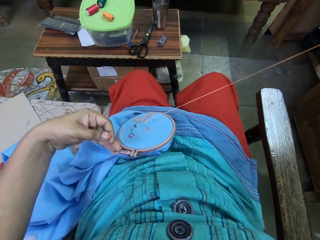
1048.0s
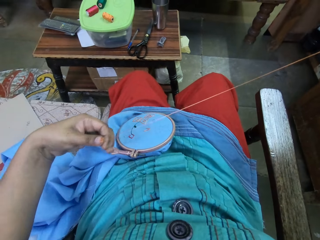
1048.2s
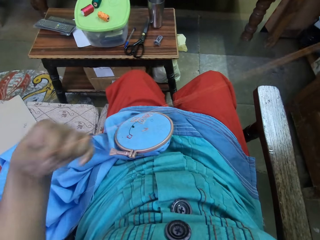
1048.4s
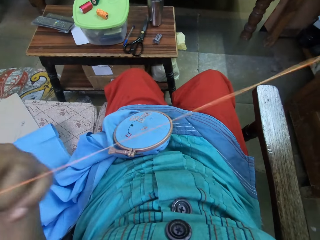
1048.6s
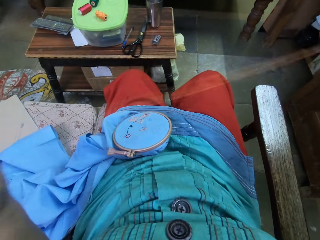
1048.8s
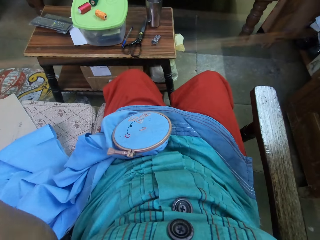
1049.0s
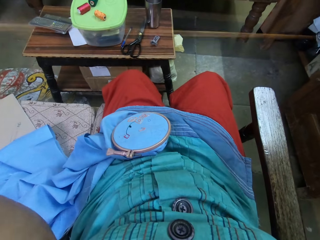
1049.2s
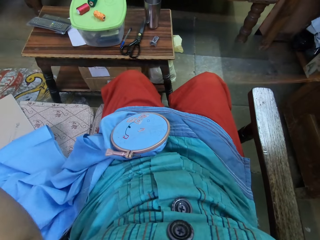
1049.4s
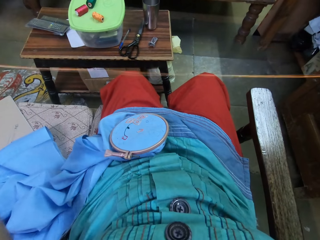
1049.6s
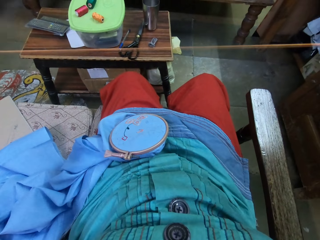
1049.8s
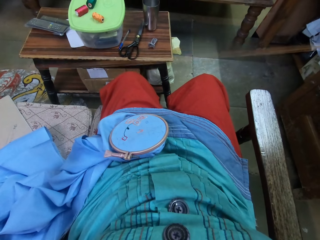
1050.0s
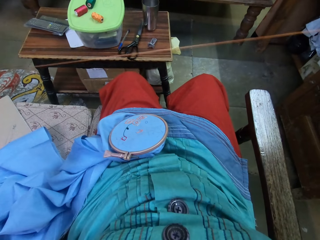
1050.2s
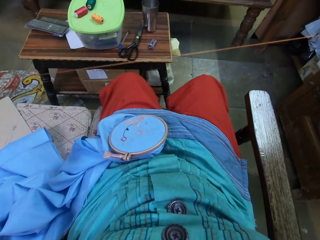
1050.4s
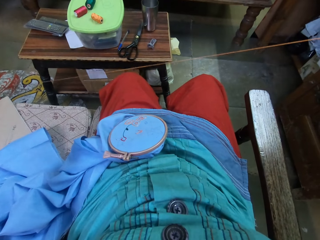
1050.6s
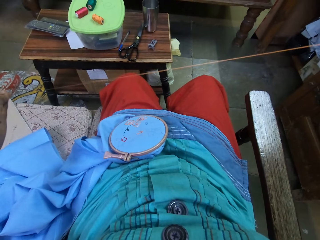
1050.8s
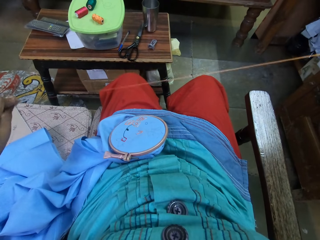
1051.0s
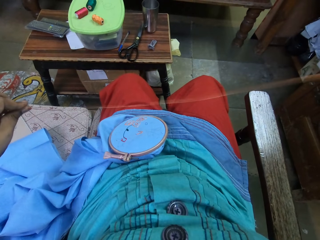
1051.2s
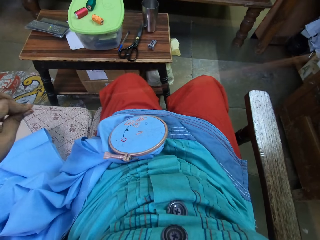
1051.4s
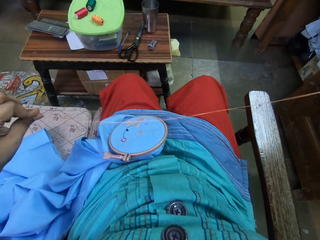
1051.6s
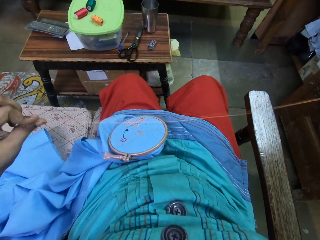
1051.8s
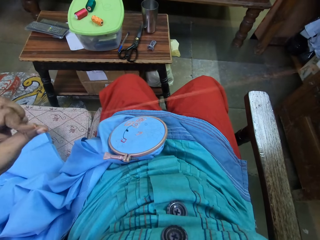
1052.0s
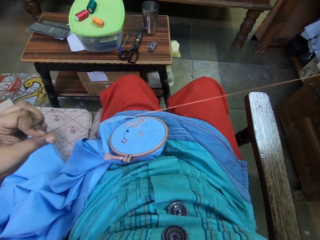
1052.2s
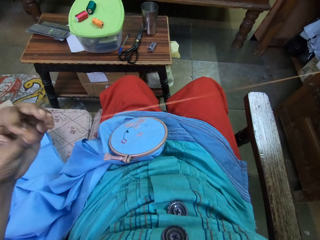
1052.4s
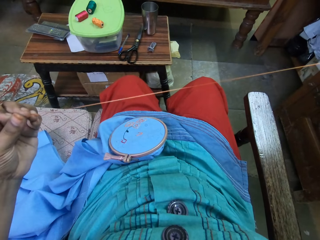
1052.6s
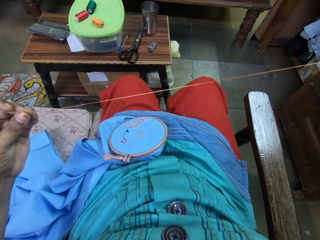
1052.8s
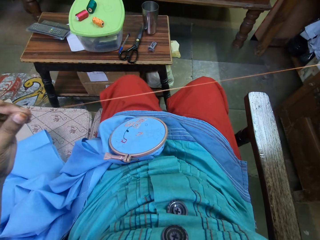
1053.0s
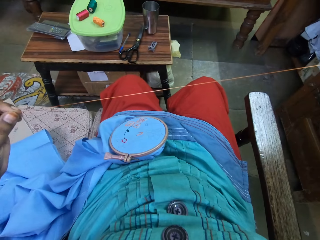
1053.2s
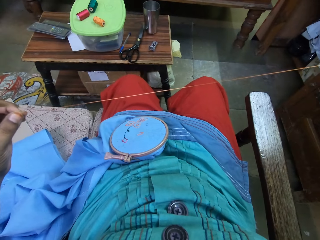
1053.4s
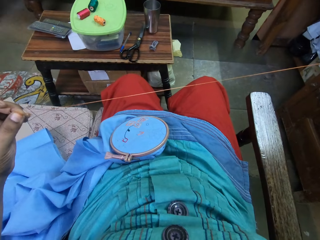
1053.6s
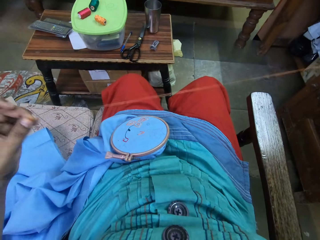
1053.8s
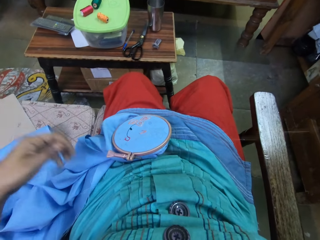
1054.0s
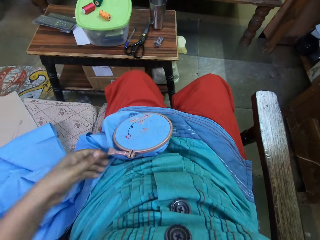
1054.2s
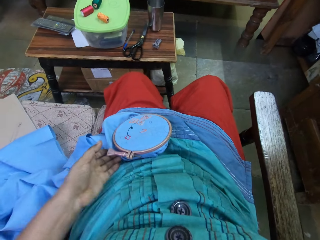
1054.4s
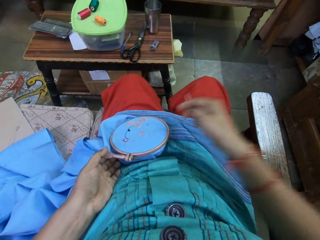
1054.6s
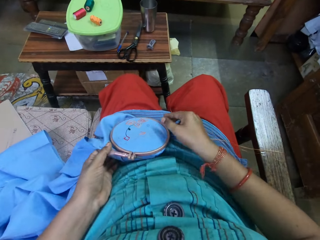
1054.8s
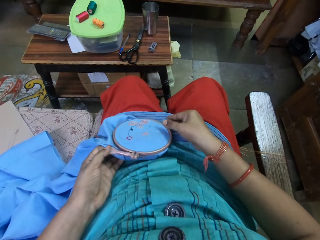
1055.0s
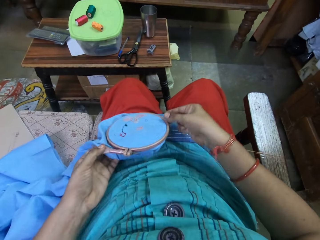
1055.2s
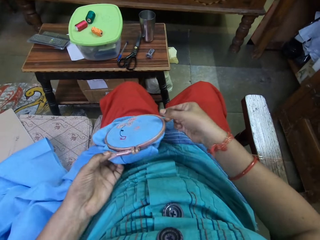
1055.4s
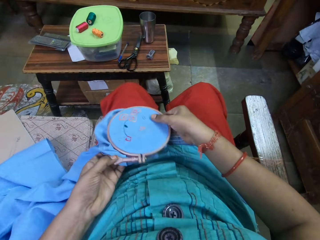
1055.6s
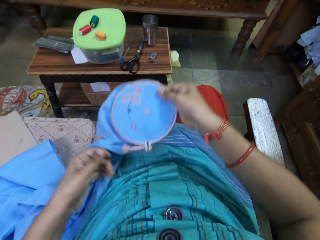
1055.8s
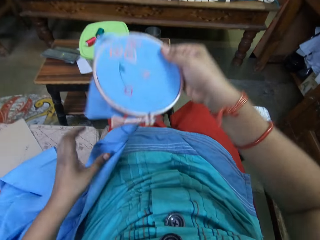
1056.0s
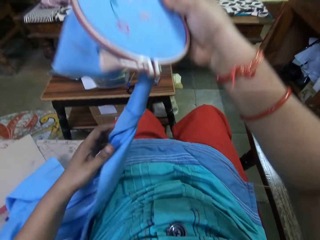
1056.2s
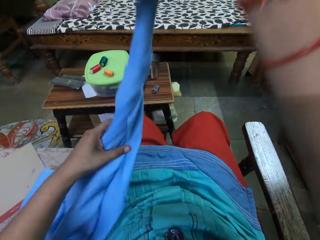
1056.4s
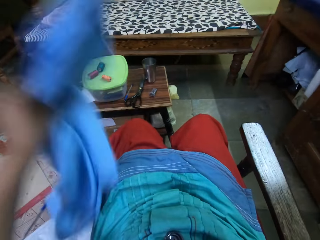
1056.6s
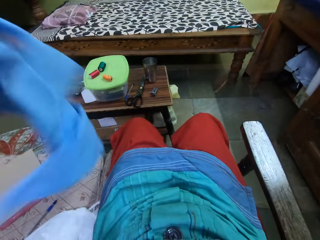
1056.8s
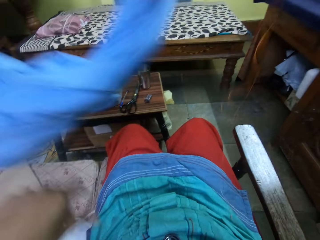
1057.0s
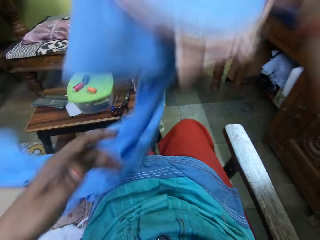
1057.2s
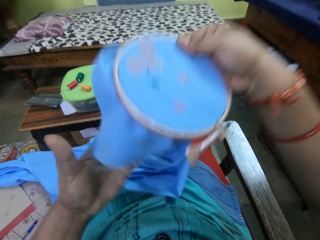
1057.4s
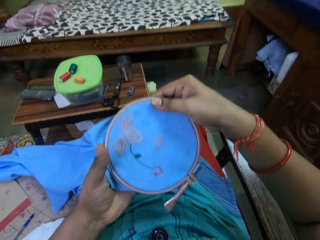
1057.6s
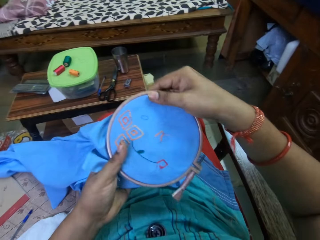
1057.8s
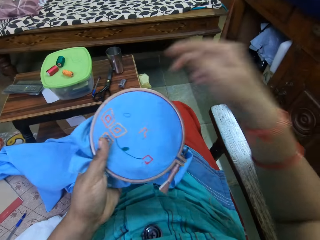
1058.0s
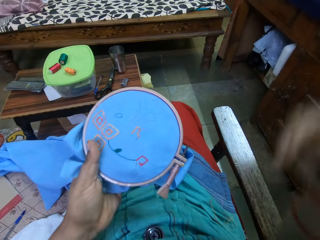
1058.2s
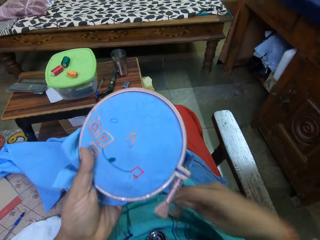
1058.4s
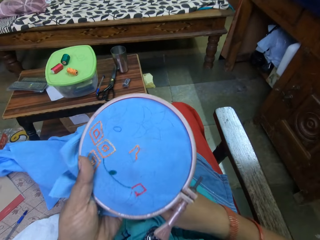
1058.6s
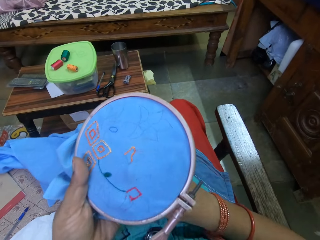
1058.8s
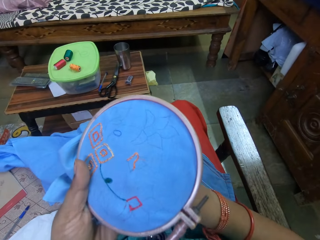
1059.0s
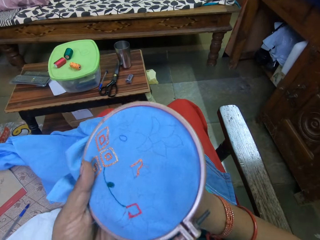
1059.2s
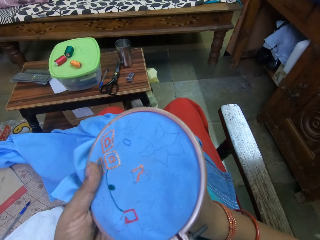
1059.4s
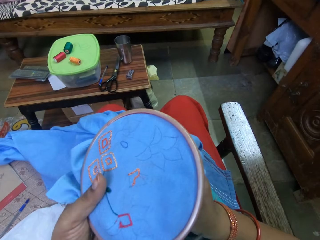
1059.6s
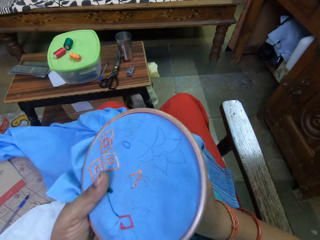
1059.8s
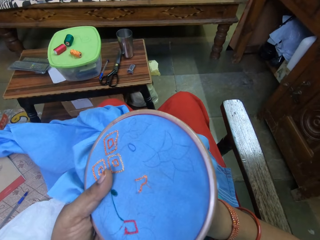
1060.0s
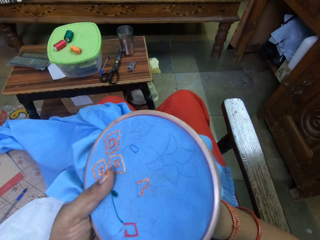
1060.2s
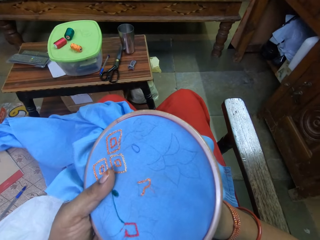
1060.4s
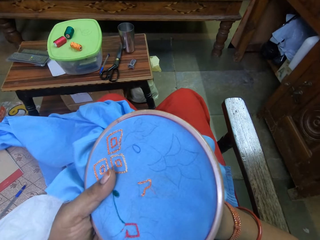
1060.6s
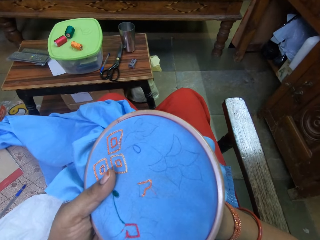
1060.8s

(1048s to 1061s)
The camera wearer puts the thread in her mouth. She ties the knot of the thread with her left hand. She picks the embroidery hoop with cloth from her lap with her left hand. She adjusts the cloth in the embroidery hoop with her left hand. She lifts the piece of cloth and drops the piece of cloth. She does embroidery on the fabric in the embroidery hoop in her left hand with a needle with thread in her right hand.

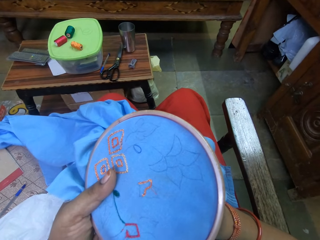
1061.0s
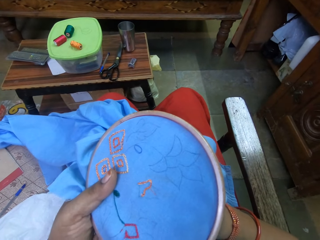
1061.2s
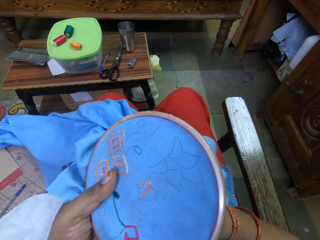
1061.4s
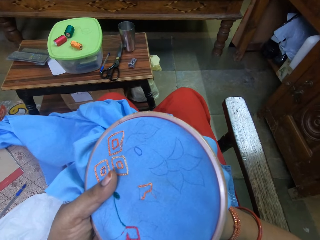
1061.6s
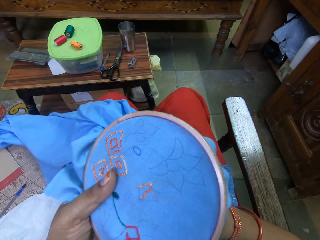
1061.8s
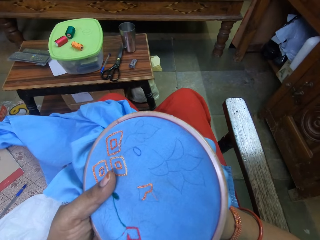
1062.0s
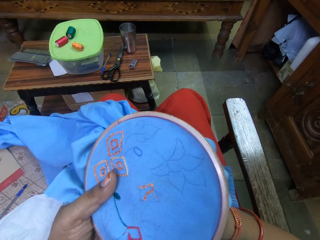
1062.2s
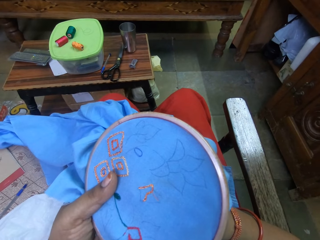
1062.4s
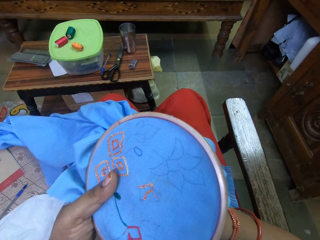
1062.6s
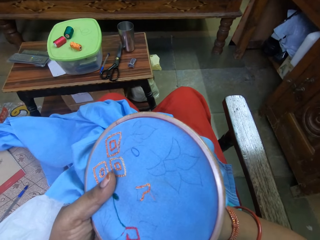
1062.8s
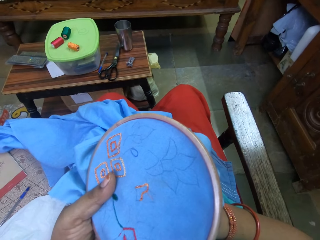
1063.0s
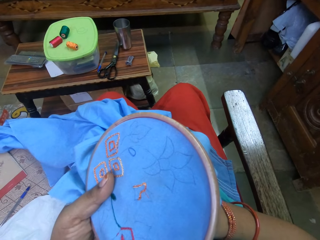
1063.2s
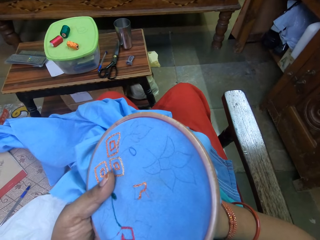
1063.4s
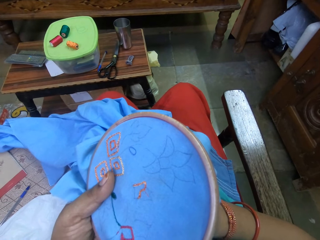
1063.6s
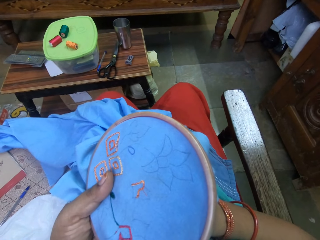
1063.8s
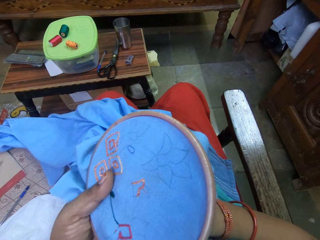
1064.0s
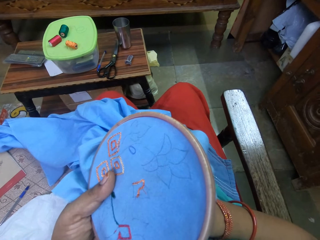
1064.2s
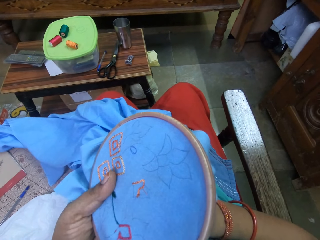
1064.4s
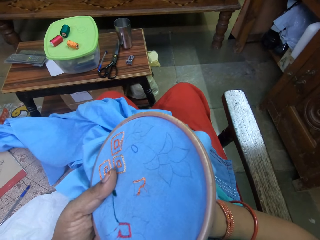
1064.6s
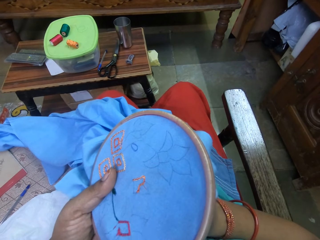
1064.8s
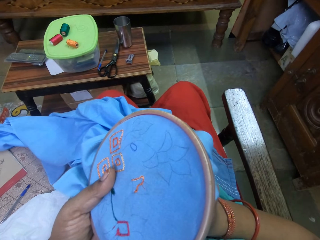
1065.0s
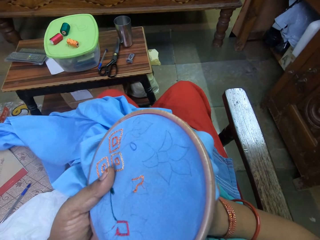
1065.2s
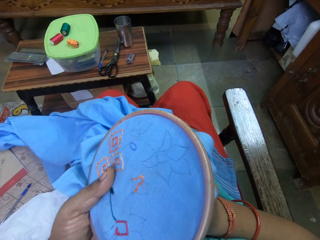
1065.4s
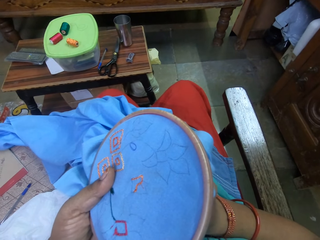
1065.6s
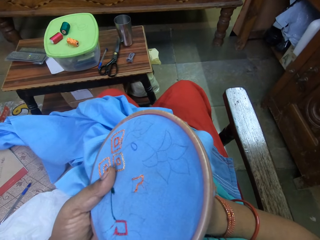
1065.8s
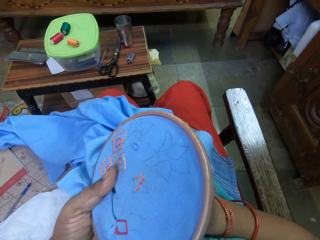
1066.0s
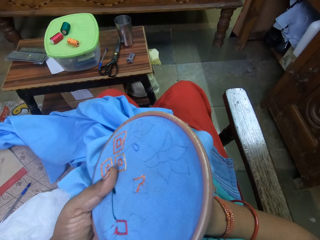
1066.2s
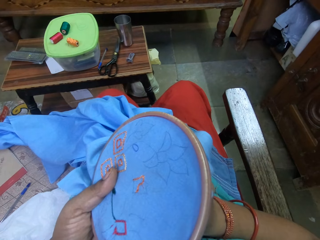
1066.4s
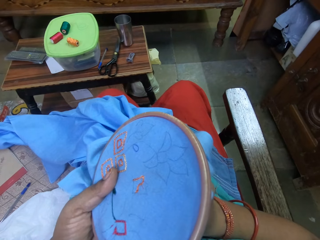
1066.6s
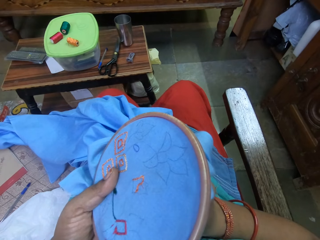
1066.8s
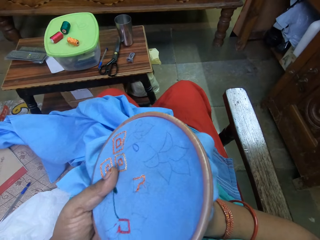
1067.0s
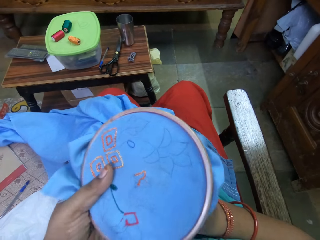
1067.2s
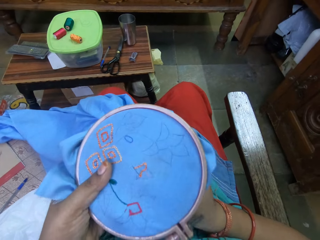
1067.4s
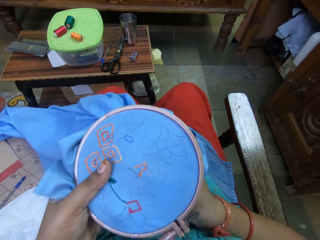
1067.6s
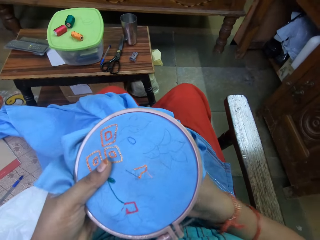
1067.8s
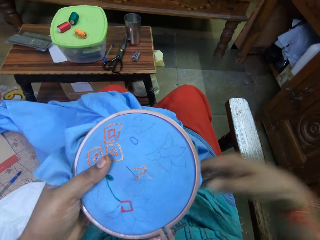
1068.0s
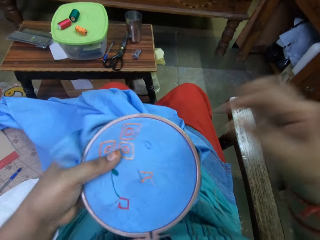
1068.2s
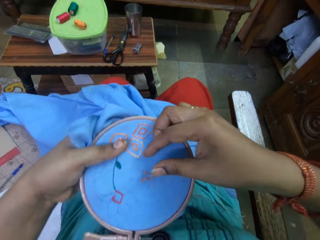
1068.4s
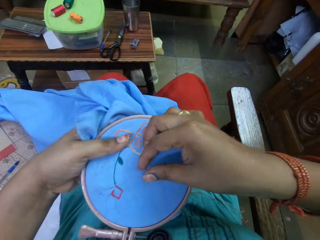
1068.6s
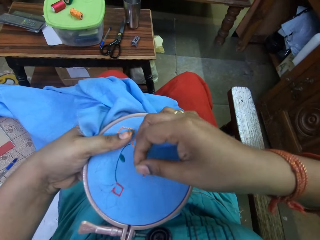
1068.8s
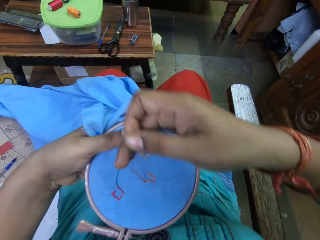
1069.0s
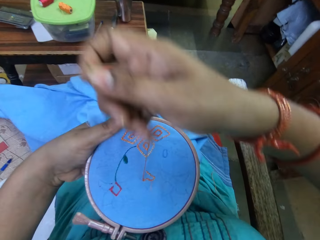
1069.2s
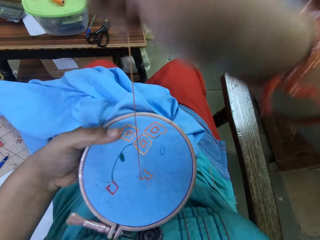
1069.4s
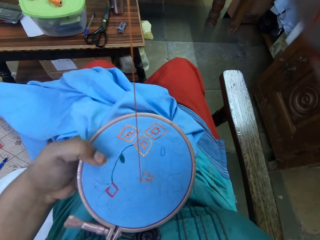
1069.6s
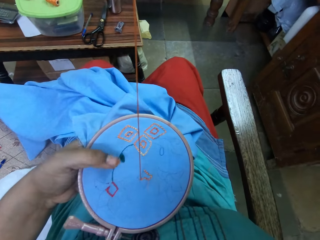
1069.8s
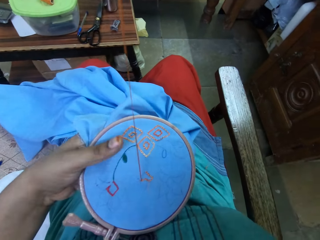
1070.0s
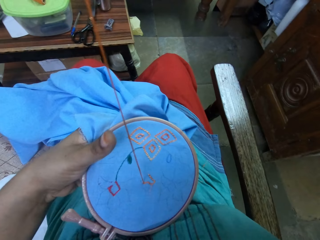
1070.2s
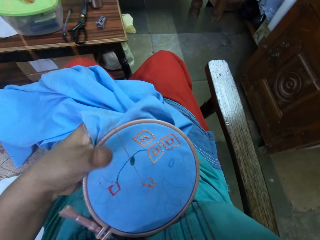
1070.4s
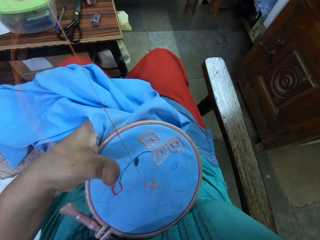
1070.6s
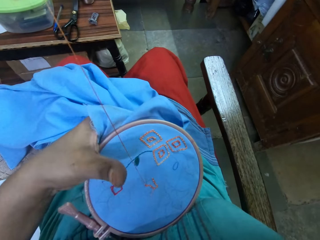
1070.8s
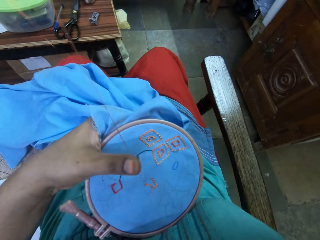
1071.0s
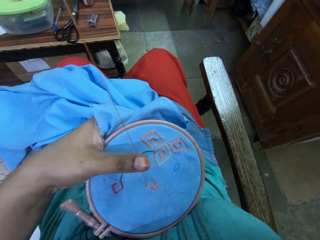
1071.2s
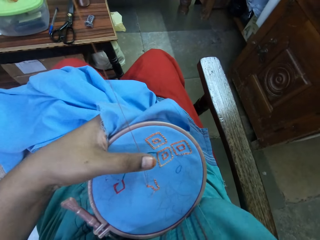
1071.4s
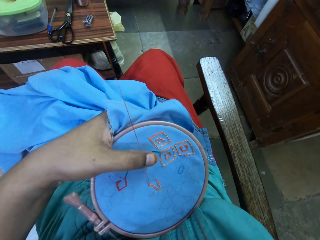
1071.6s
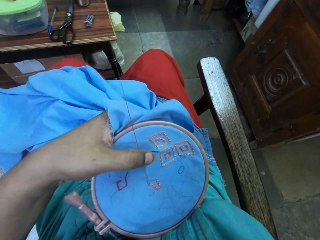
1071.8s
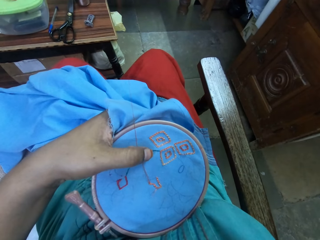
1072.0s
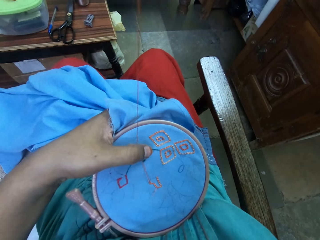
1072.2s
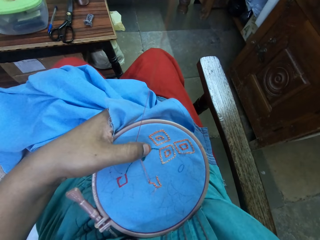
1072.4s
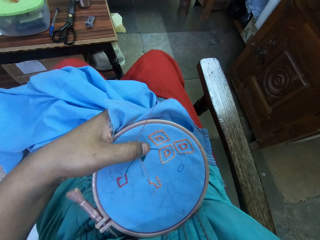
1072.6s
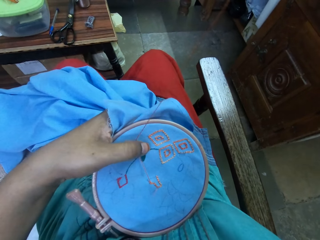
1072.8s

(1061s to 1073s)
The camera wearer presses down the thread on the cloth in the embroidery hoop with her left thumb.
